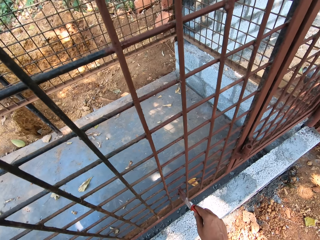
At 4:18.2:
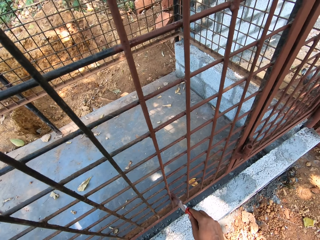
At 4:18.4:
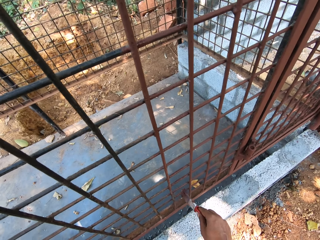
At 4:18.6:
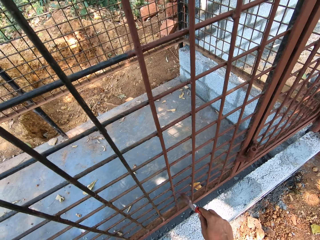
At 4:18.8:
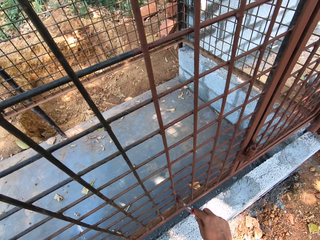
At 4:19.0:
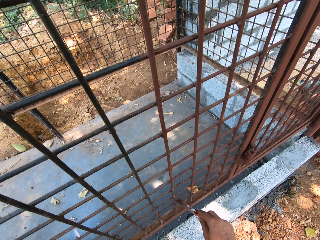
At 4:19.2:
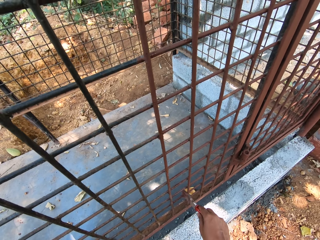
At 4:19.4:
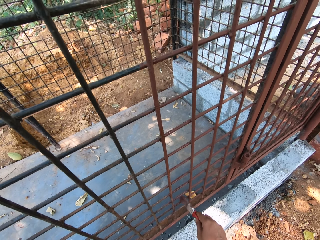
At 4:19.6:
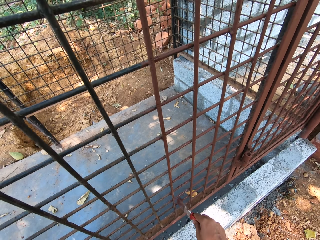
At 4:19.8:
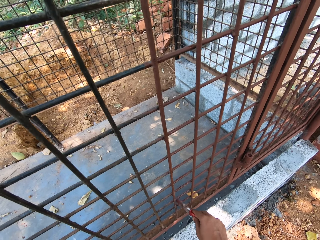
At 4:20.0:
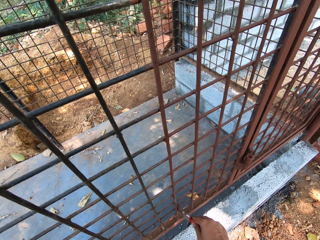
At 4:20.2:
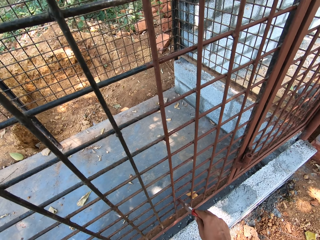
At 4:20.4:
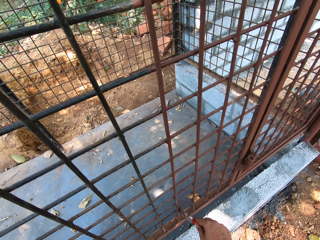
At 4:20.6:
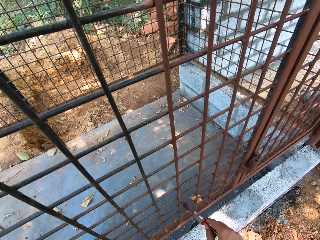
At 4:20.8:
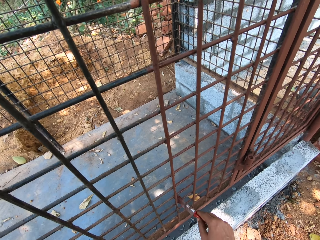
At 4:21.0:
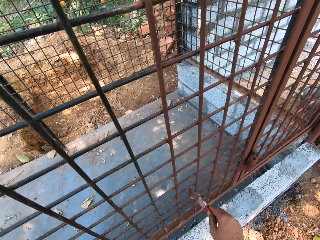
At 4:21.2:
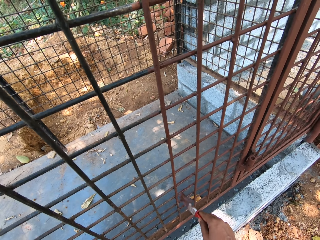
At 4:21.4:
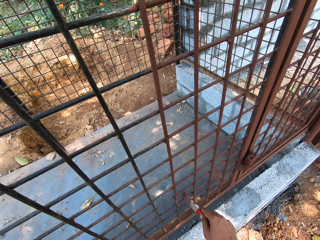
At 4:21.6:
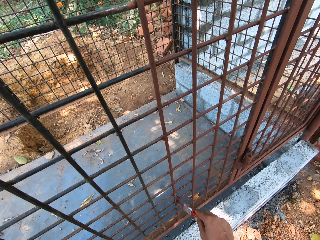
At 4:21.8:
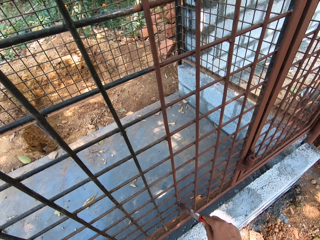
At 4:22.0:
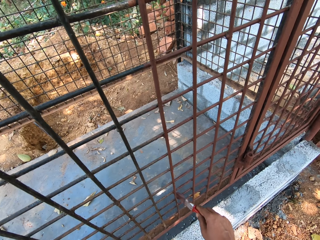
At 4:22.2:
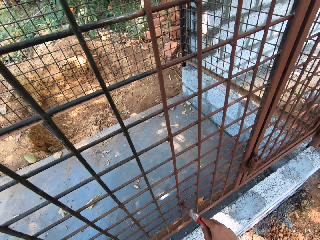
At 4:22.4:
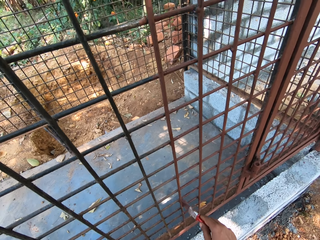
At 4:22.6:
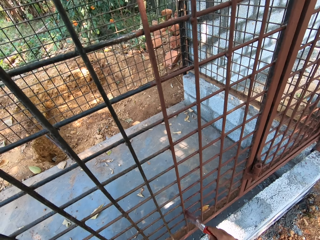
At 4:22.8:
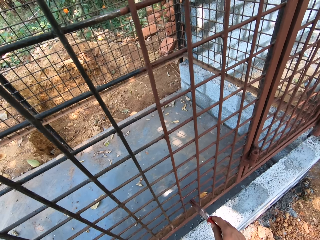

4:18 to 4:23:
The camera wearer paints the cage with the paint brush in his right hand.

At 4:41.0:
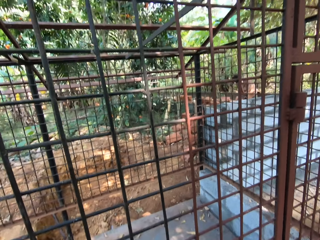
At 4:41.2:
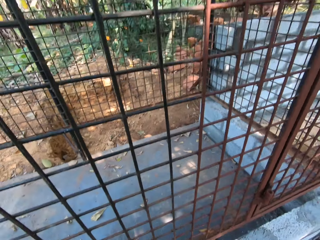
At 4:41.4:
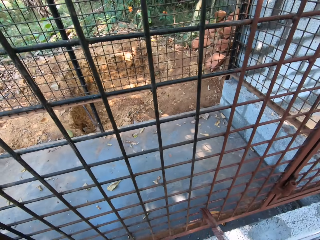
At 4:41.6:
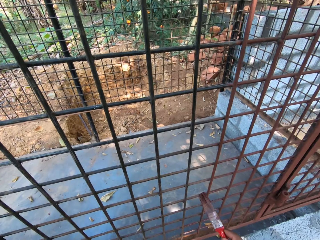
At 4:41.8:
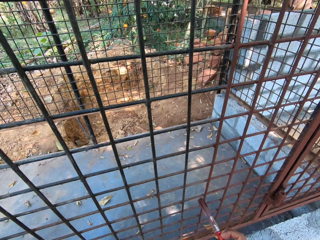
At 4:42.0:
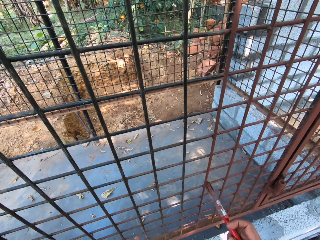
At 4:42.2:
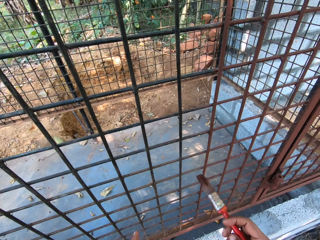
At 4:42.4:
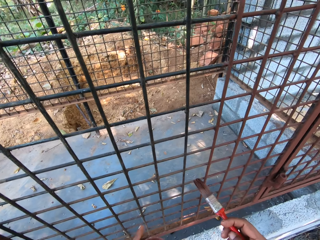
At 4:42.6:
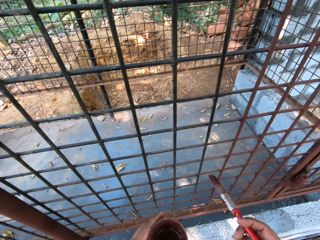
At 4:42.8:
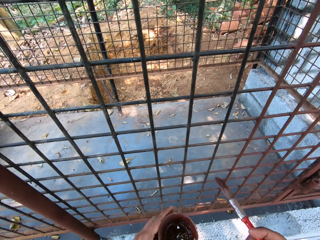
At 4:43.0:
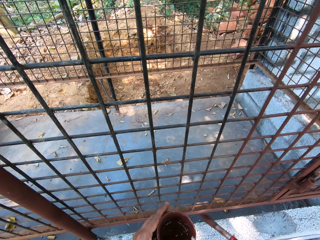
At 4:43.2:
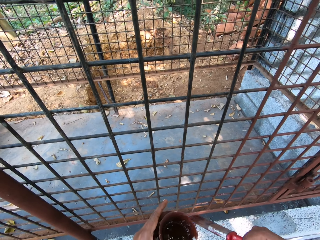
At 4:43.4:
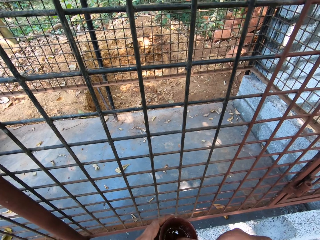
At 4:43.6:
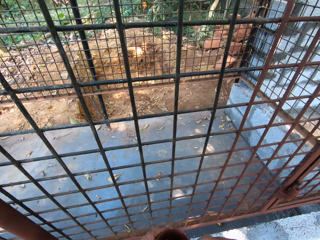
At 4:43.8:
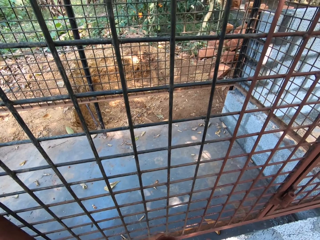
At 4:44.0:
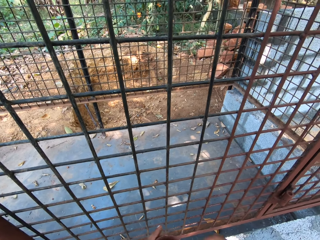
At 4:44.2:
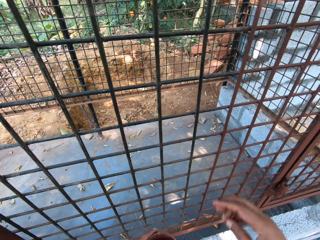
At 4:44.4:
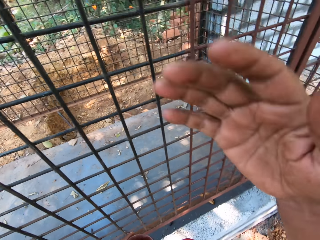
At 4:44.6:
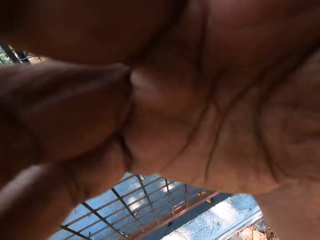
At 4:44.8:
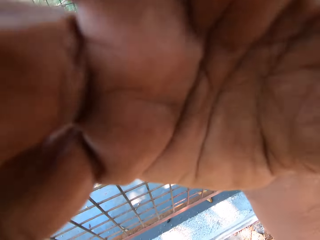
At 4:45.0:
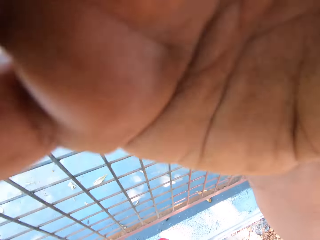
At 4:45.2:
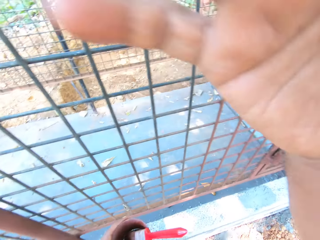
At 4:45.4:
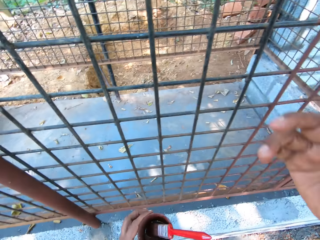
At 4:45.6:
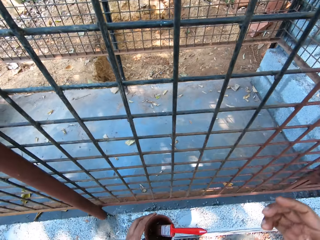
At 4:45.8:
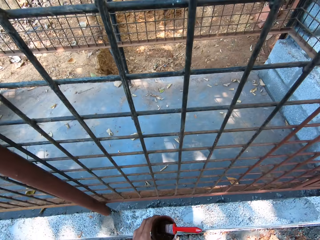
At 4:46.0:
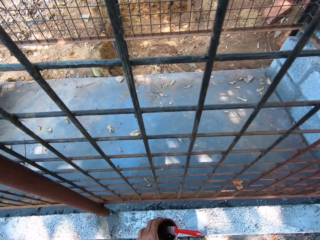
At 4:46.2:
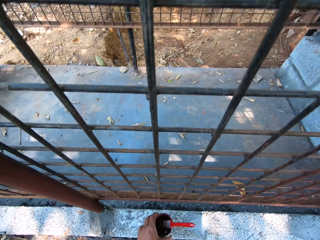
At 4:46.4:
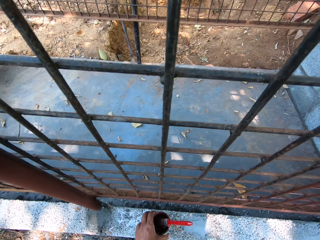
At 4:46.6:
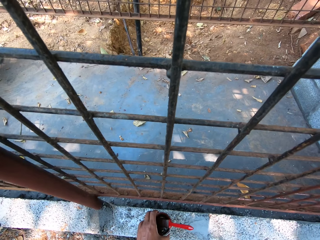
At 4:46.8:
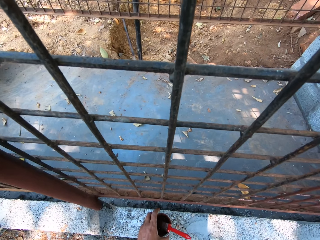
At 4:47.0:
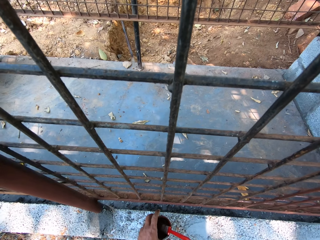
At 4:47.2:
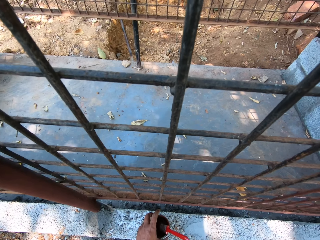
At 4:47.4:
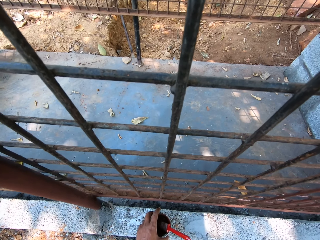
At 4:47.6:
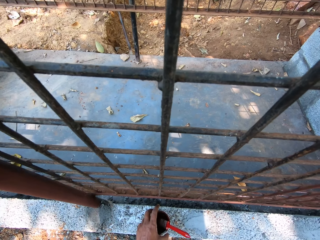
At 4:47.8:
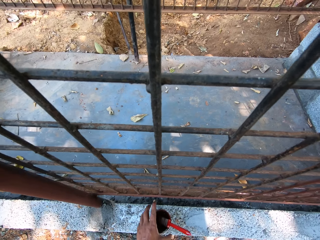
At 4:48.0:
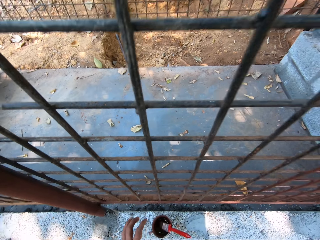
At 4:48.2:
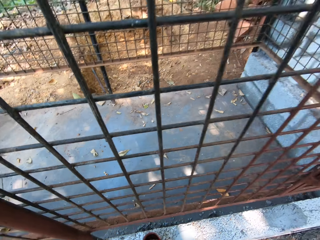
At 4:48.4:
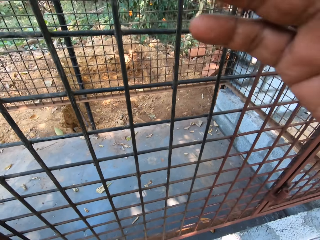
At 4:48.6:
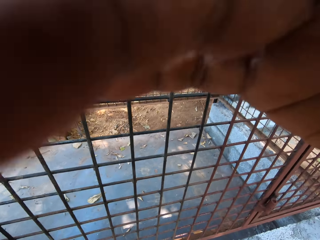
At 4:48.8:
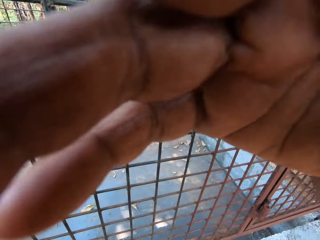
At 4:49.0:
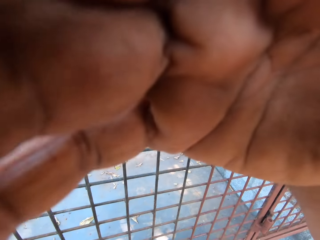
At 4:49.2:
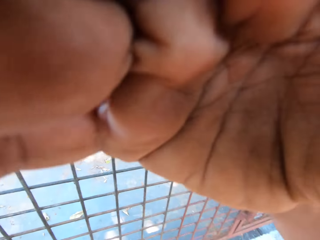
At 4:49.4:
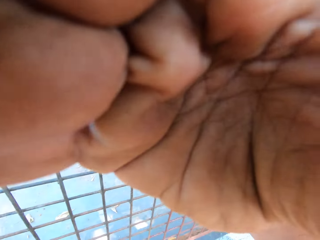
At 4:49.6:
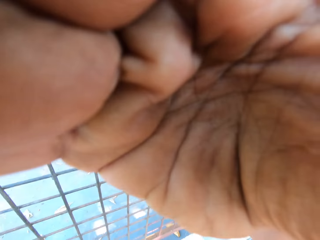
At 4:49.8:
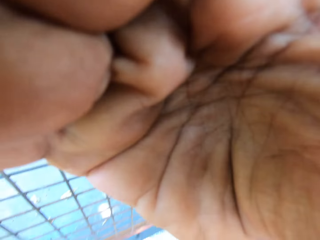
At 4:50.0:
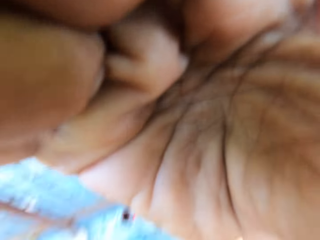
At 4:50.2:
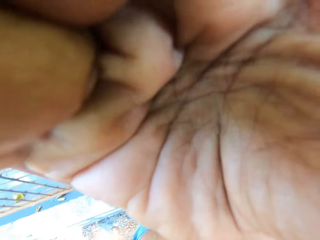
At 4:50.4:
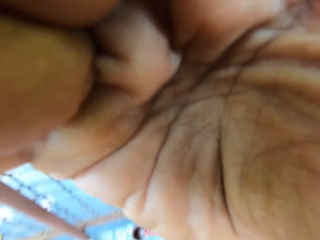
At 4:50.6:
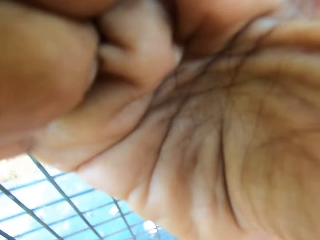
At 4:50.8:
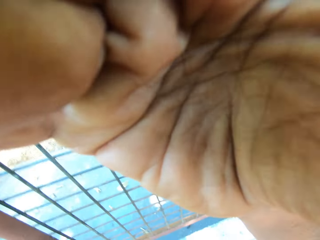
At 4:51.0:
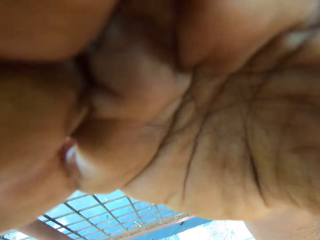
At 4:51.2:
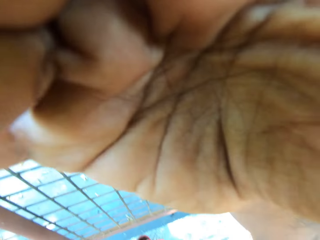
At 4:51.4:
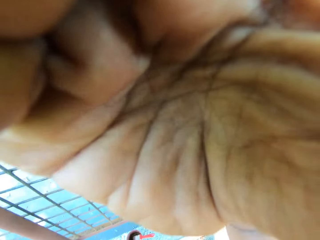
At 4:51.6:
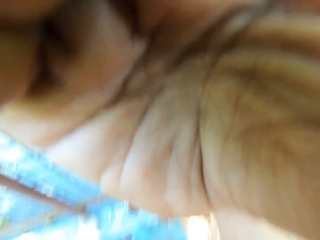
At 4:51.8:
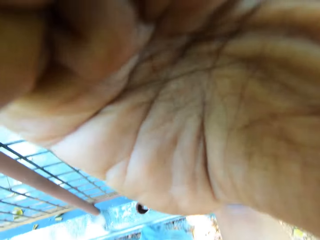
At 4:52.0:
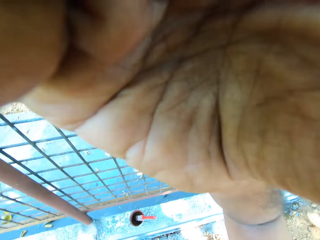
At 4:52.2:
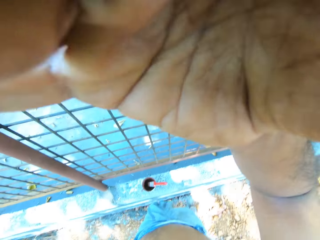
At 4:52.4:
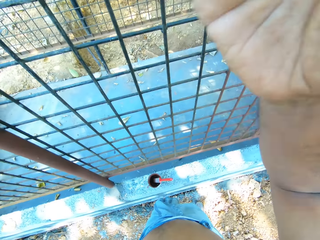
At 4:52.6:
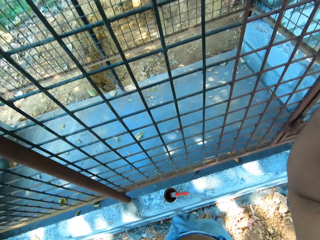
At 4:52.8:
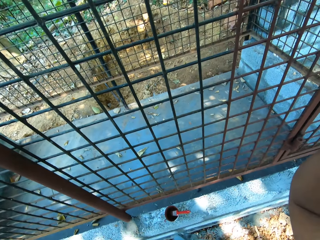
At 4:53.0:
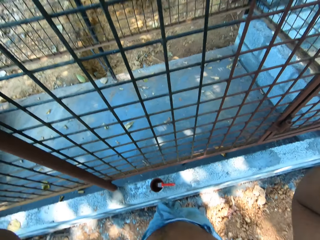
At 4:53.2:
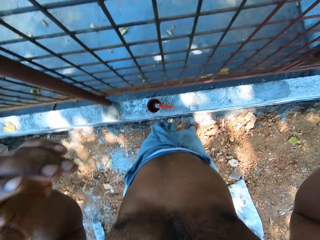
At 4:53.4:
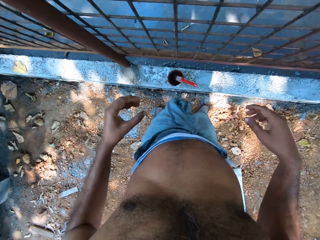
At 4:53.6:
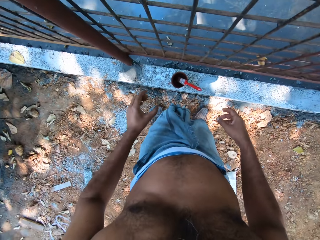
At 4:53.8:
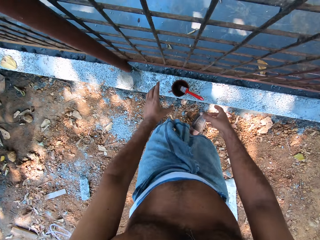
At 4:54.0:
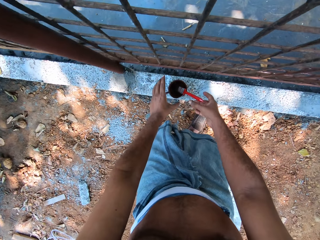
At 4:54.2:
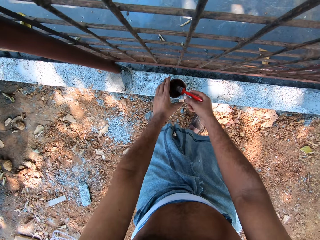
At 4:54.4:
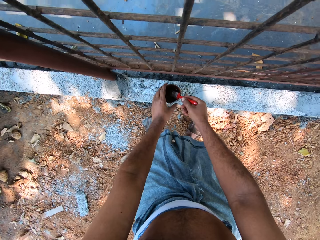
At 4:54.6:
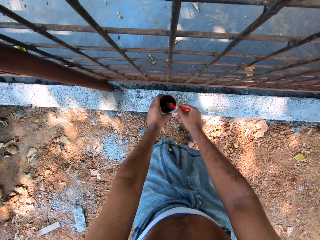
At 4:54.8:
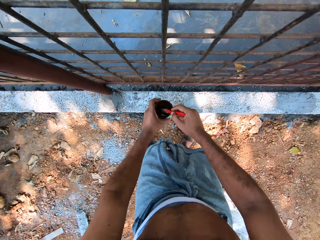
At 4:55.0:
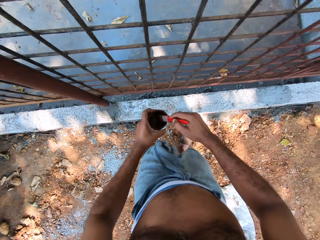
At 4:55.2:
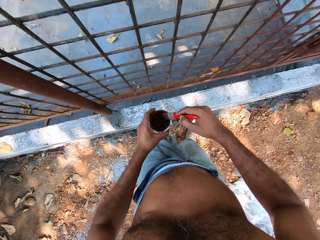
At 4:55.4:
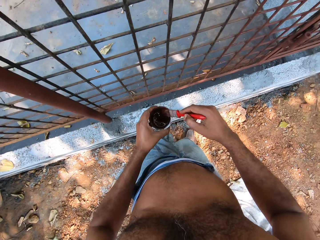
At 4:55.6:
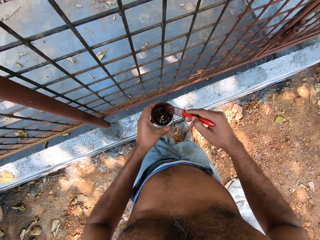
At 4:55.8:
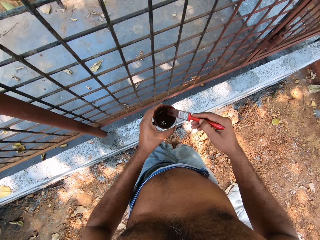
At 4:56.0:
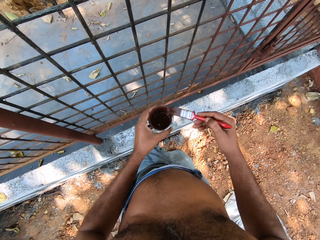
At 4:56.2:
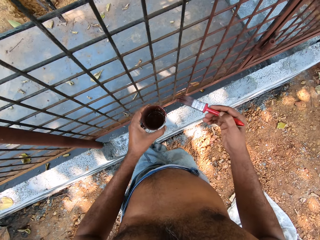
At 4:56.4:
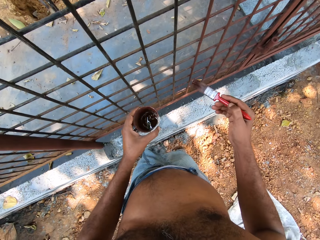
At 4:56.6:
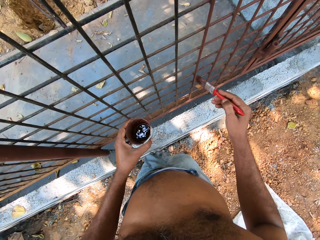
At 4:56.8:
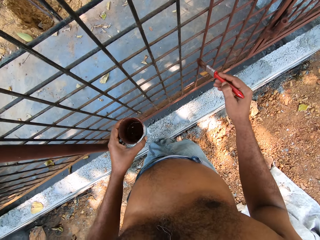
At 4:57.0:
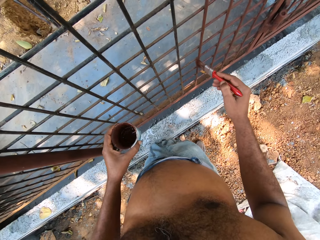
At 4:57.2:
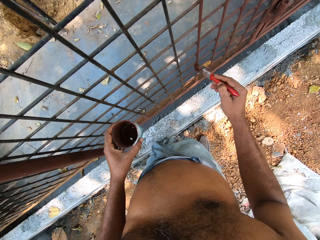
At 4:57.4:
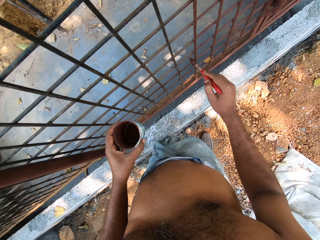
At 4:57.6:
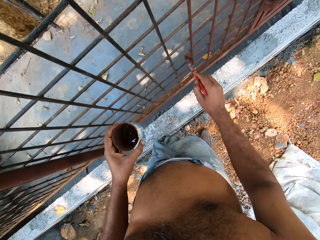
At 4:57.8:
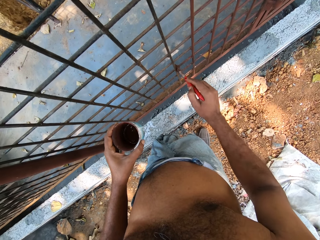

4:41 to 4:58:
The camera wearer applies paint. He dips the paint brush in his right hand into the cup in his left hand. He drops the paint brush in his right hand into the cup in his left hand. He raises his right hand to his face. He adjusts the camera. He drops the tin can of paint on a fence with his left hand. He touches the camera on his head with his right hand. He fixes the camera on his head. He holds the paint brush in the tin can with his right hand. He picks up the tin can of paint from the fence with his left hand. He removes the brush from the paint. He paints the mesh cage with the paint brush in his right hand.
